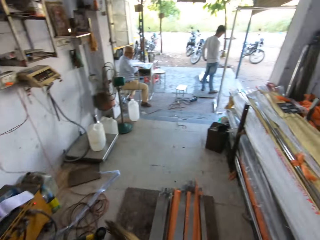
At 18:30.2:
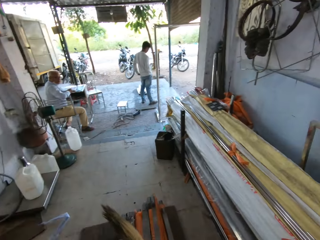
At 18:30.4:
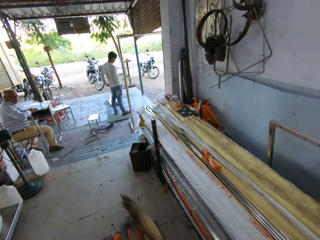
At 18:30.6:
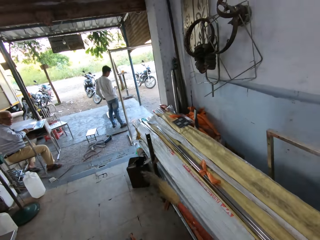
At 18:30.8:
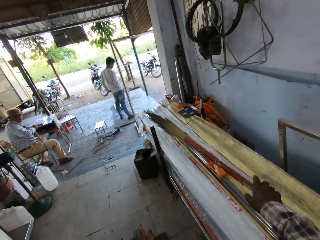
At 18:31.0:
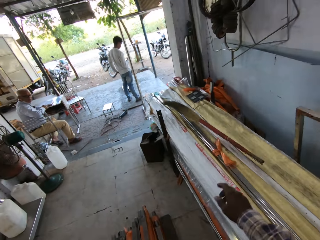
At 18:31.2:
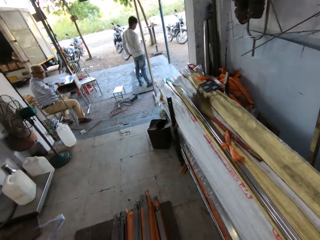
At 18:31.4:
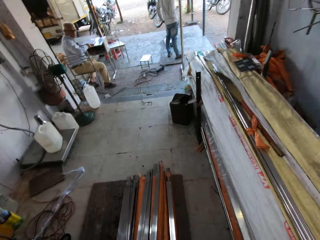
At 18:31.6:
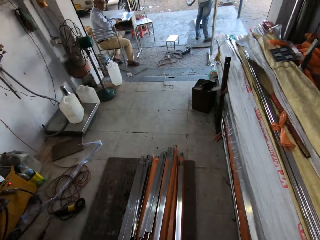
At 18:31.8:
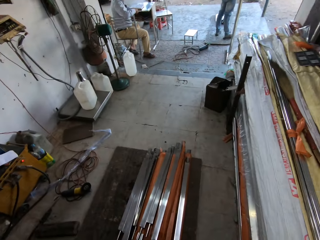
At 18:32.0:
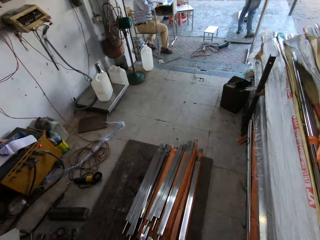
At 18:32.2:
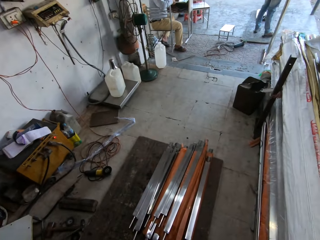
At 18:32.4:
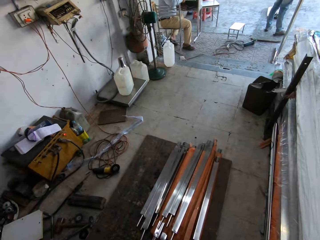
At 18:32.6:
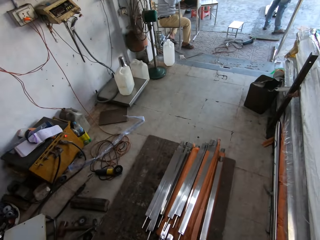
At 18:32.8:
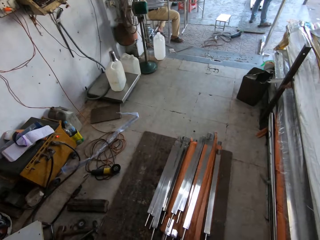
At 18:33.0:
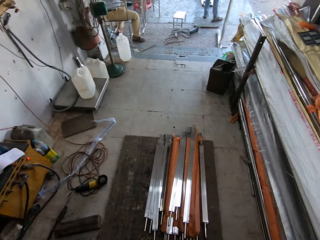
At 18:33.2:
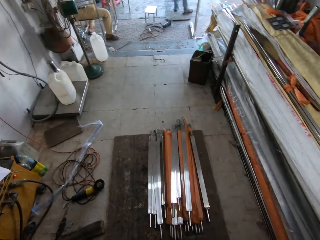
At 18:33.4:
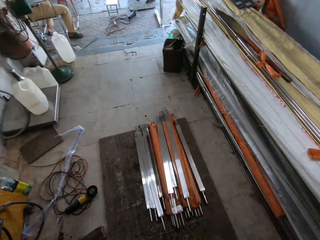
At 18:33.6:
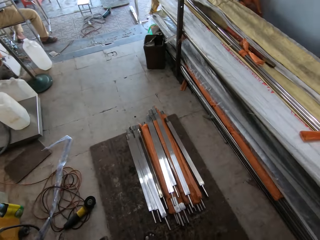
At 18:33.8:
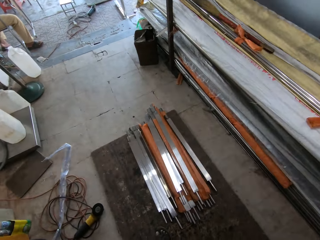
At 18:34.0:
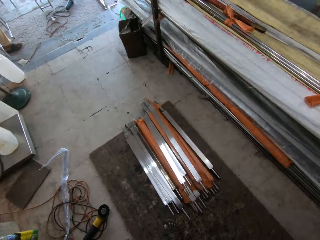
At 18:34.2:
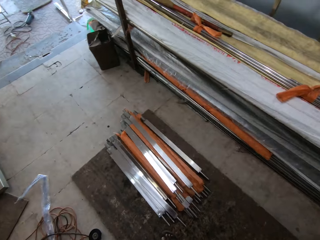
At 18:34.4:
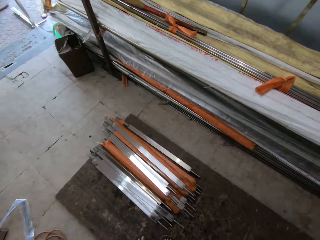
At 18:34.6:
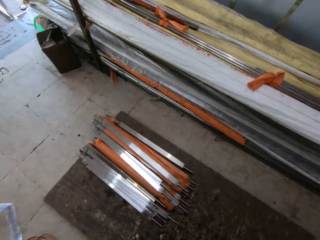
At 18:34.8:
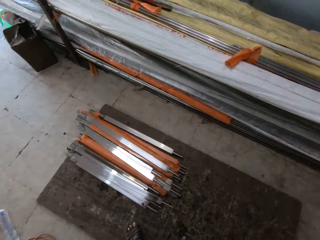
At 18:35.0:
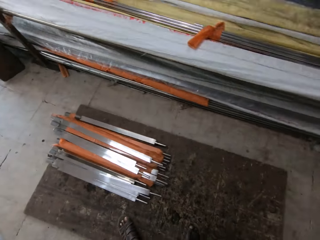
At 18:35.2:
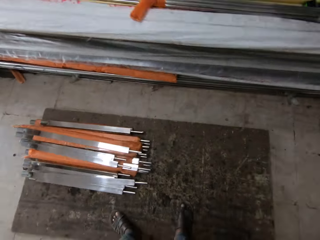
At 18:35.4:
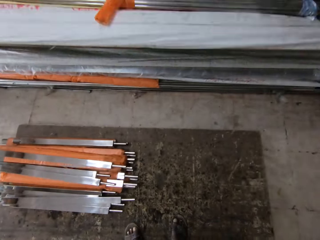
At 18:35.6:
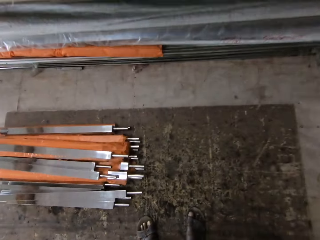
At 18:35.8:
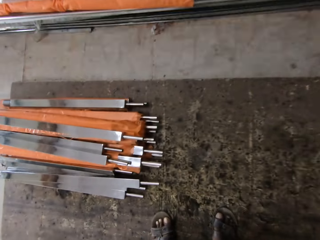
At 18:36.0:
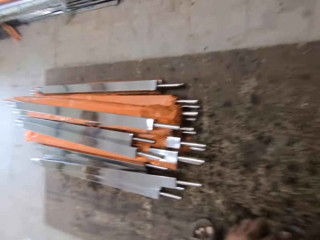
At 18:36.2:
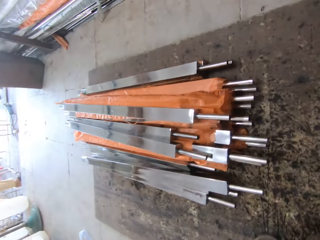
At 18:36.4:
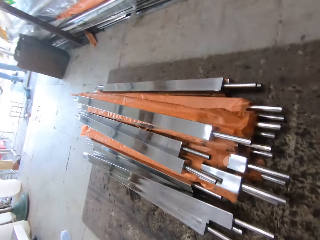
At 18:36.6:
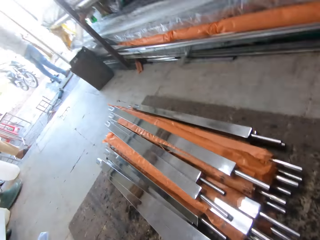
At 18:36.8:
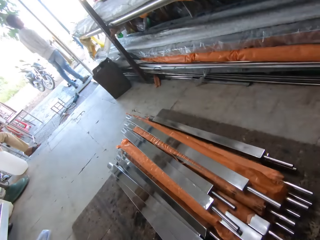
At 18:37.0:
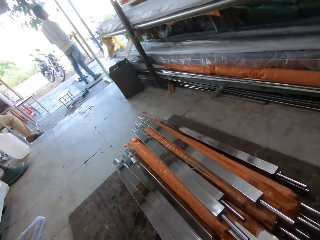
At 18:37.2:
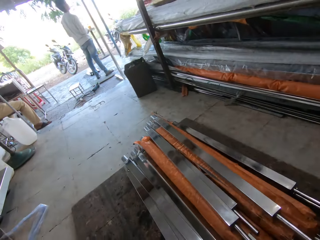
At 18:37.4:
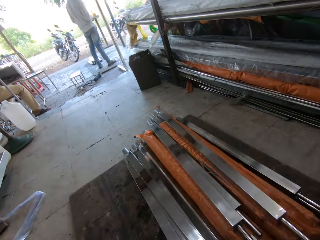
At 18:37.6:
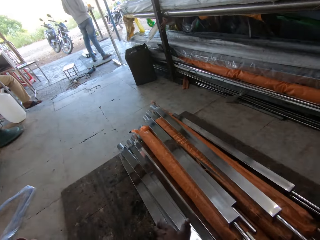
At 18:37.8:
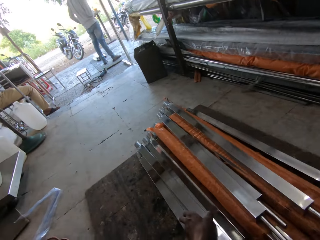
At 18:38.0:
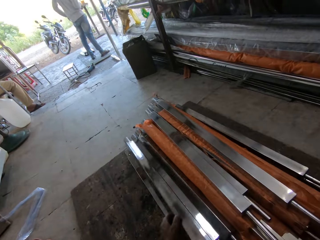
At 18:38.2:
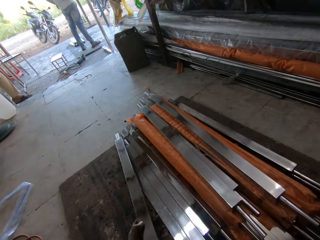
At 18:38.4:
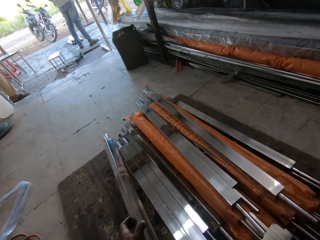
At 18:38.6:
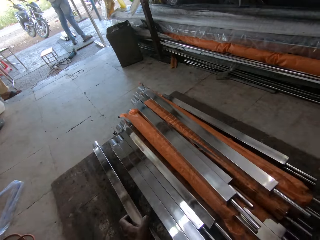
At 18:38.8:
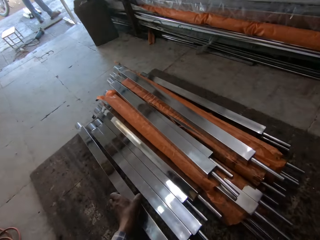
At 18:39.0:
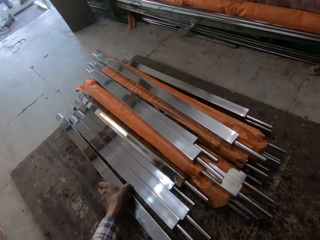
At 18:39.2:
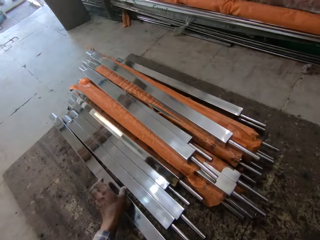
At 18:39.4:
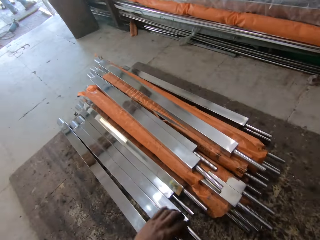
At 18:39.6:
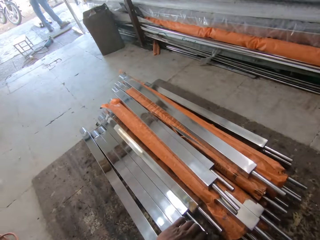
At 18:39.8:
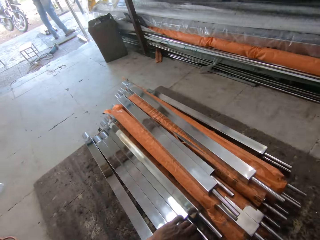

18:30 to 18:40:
The camera wearer throws the dust brush away. They look around, squat, bend, hold a metal bar, and move the metal.

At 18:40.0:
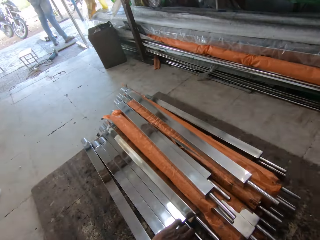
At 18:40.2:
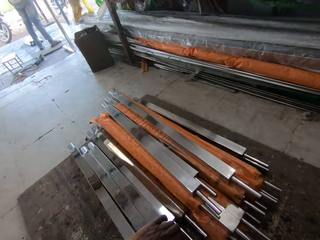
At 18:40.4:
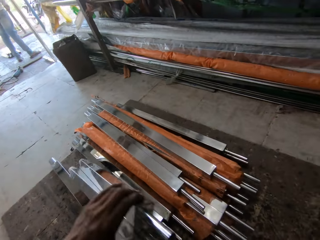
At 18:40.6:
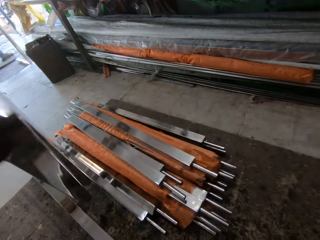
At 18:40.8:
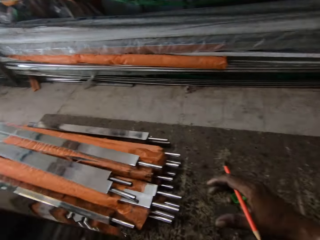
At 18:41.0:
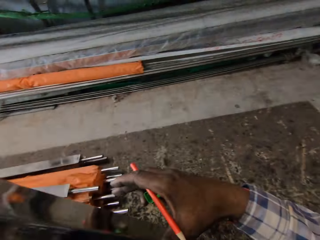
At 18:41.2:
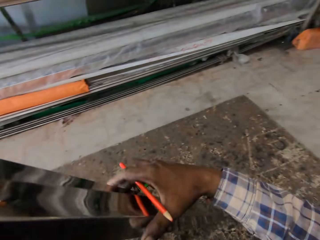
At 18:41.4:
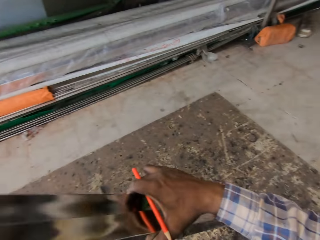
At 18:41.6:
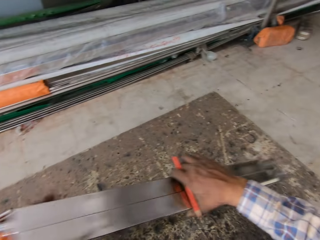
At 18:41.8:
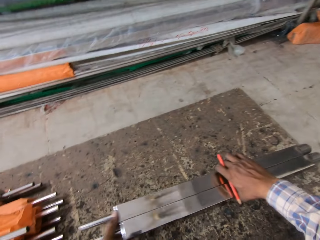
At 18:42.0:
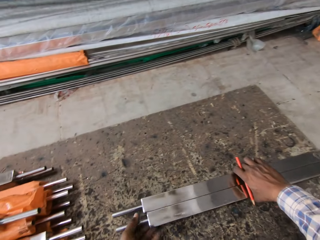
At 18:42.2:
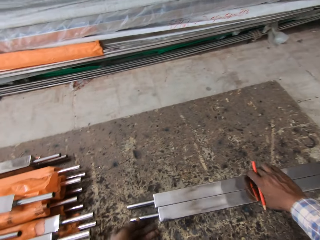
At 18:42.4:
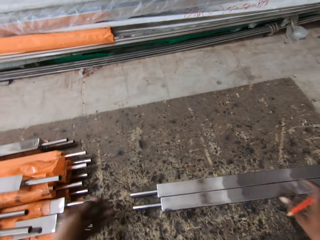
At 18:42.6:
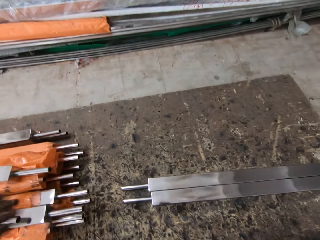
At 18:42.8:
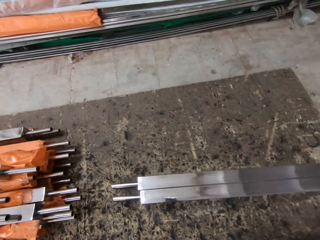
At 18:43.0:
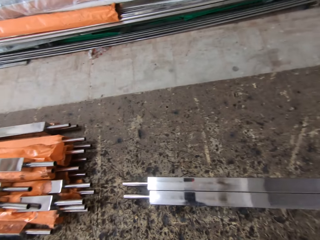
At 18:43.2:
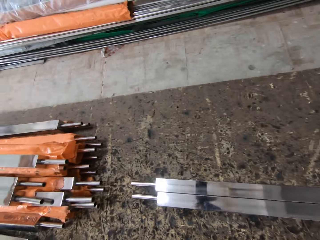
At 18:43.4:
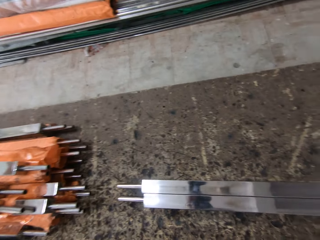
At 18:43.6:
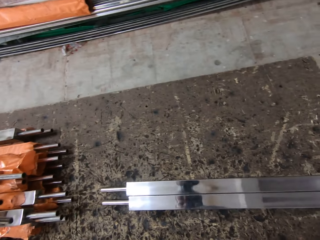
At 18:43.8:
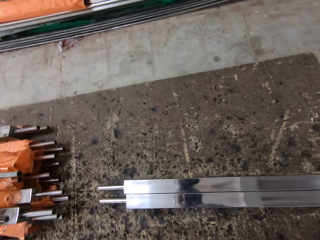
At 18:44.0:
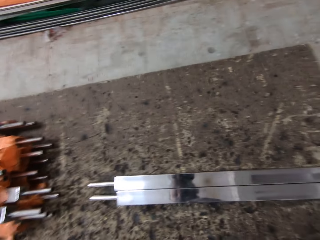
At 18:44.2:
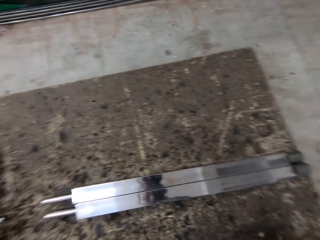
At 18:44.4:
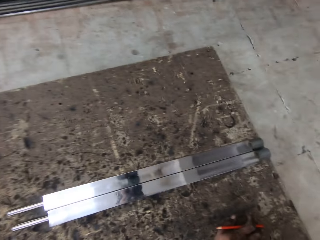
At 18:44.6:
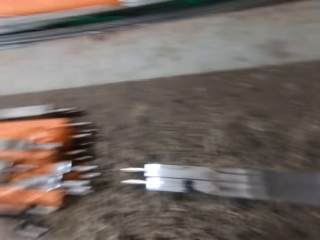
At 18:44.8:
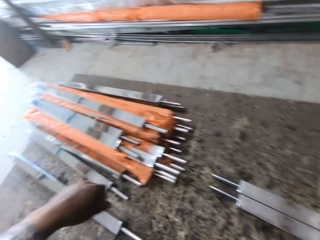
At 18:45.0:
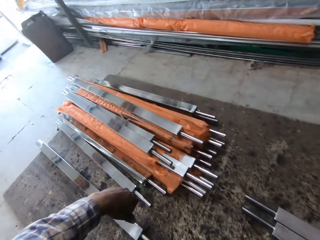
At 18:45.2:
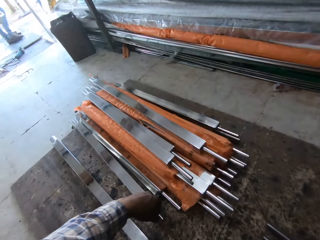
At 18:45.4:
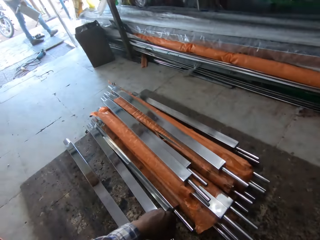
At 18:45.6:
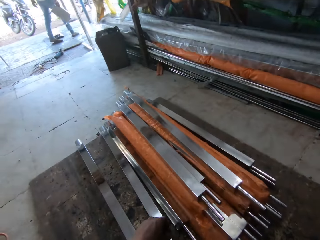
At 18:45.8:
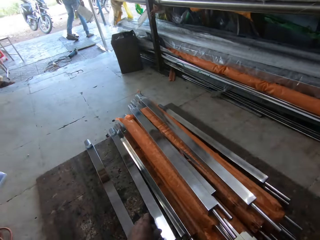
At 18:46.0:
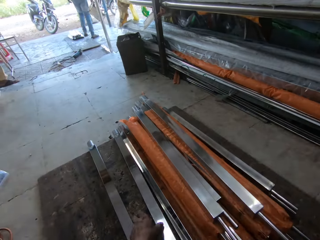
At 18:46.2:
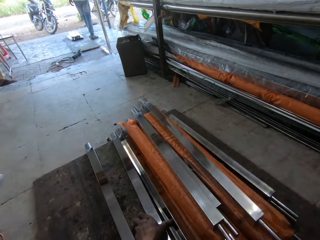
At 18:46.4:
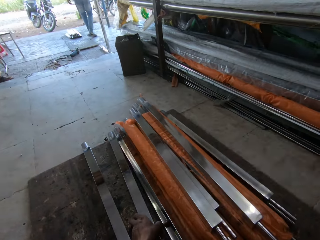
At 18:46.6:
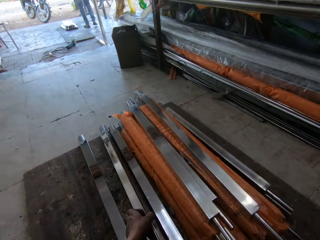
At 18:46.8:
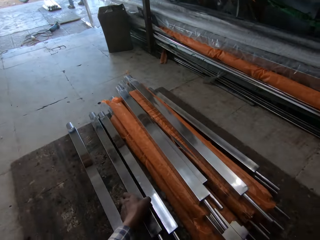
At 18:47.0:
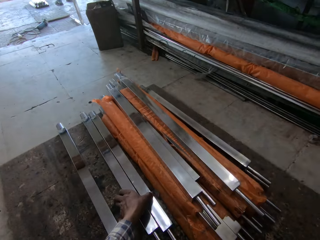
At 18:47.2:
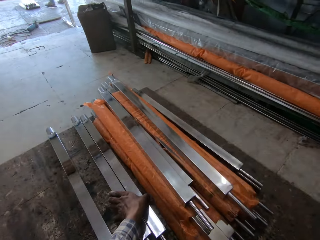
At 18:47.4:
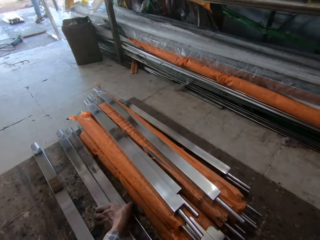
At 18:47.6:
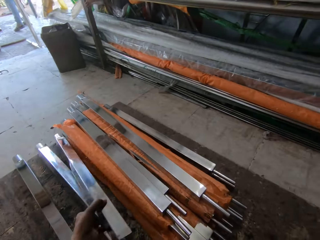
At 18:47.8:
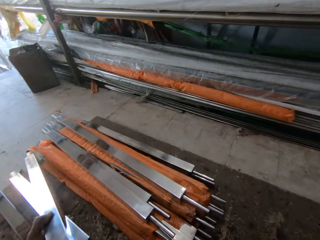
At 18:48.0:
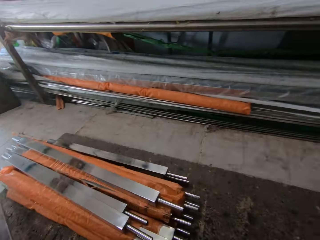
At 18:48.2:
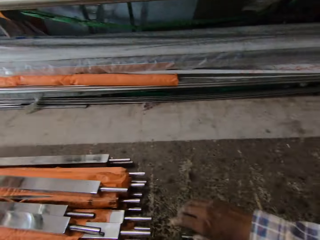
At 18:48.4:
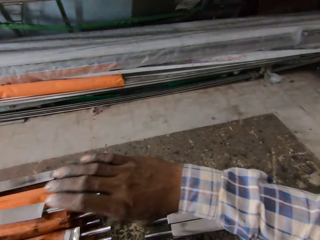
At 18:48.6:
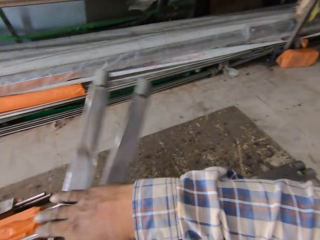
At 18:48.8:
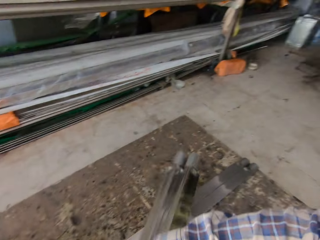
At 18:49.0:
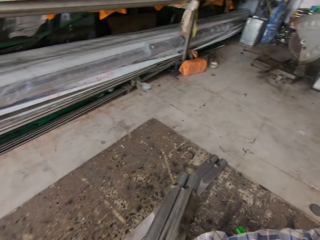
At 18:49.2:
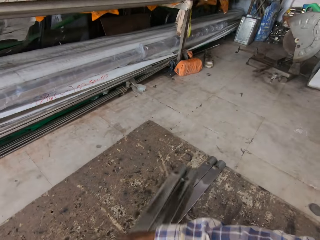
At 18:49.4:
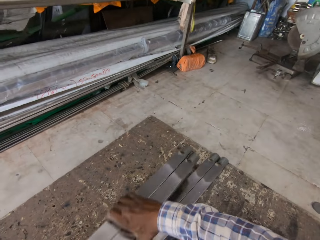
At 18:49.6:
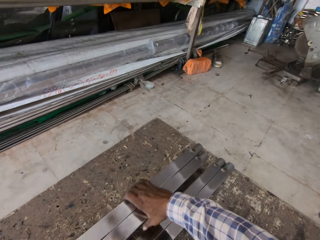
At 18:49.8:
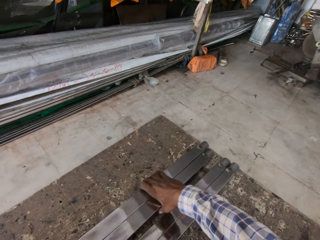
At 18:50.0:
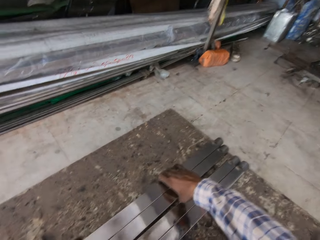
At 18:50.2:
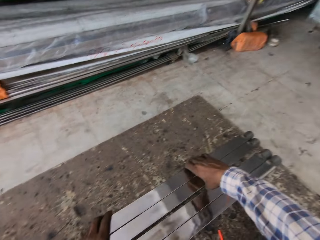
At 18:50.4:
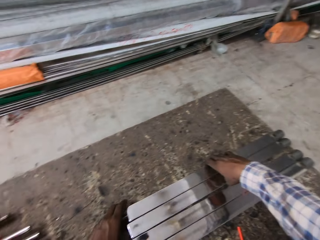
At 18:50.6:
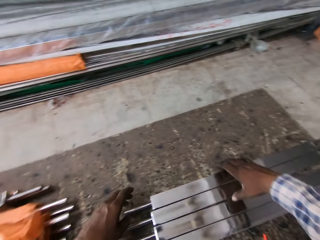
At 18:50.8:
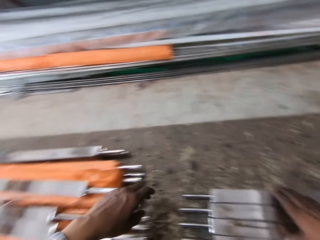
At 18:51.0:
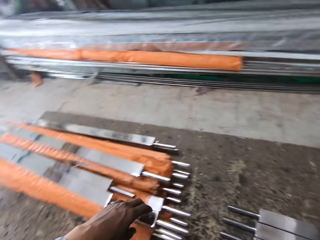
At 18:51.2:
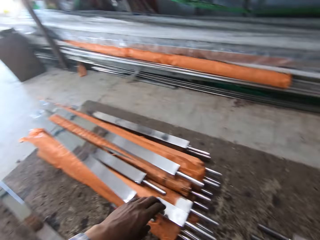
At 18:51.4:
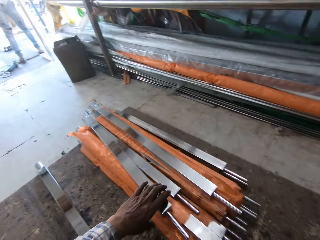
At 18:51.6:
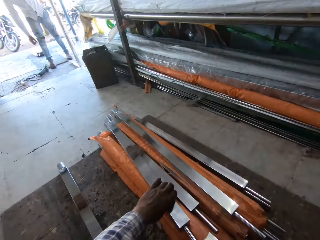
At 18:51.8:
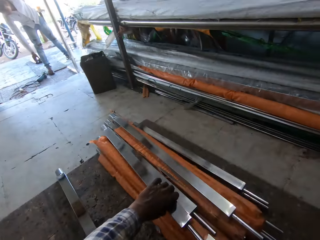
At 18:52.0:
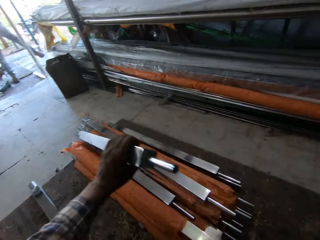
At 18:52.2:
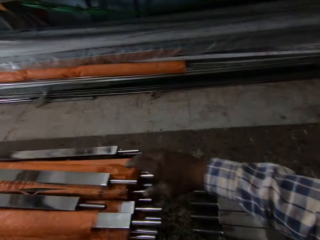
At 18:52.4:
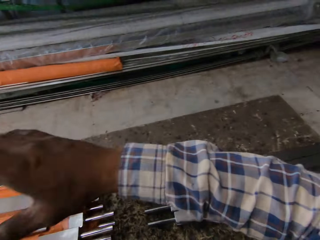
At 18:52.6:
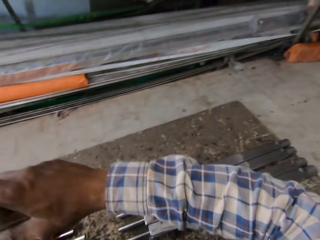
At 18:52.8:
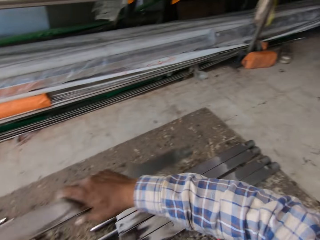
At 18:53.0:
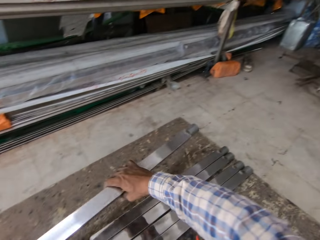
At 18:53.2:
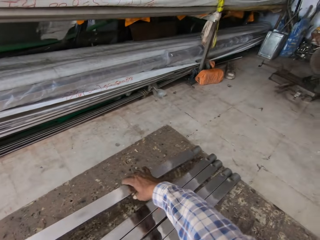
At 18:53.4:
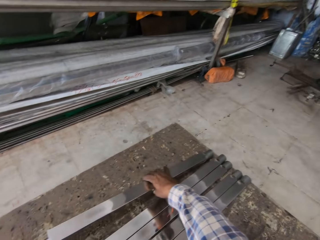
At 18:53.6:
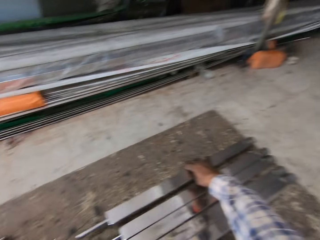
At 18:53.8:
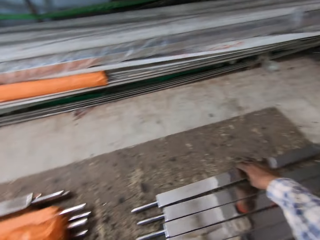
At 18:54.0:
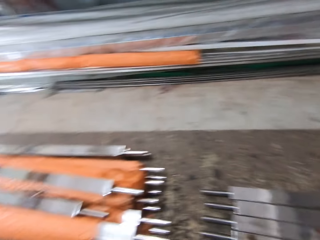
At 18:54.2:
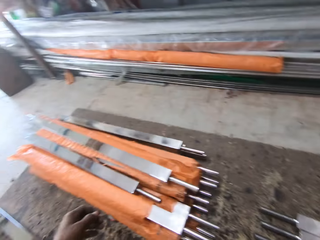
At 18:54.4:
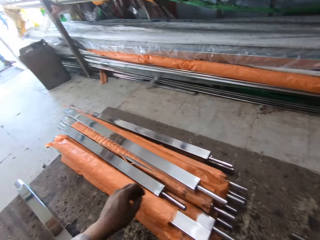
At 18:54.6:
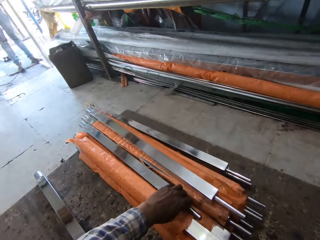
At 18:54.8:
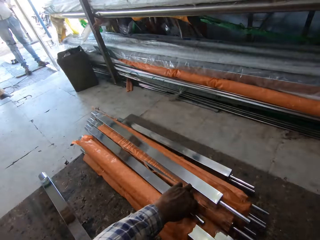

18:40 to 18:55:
The camera wearer holds another metal. They lift the metal, hold the metal with the right hand, and put the metal on the floor. They look around and look at the metal. They pick up another metal bar, hold the metal bar with the right hand, place the metal bar on the floor, and arrange the metal. They turn, pick up another metal bar, move the metal bar to the right hand, place the metal bar on the floor, and arrange the metal. They turn.
